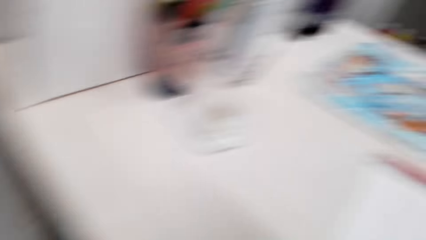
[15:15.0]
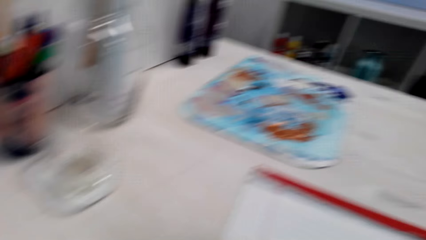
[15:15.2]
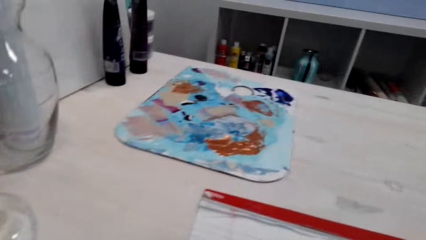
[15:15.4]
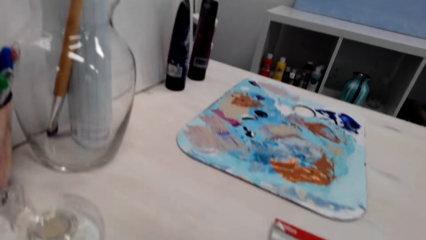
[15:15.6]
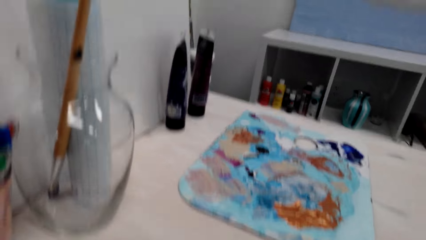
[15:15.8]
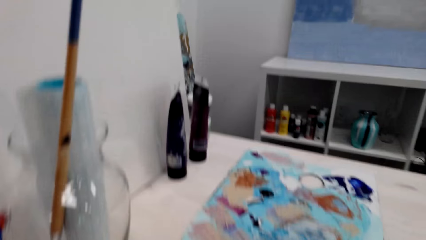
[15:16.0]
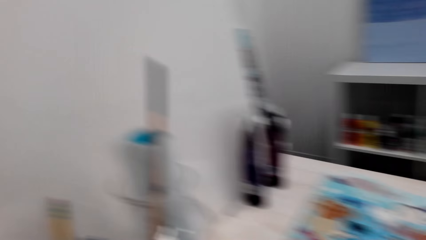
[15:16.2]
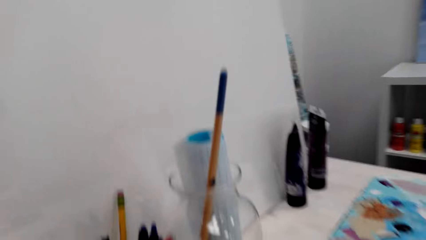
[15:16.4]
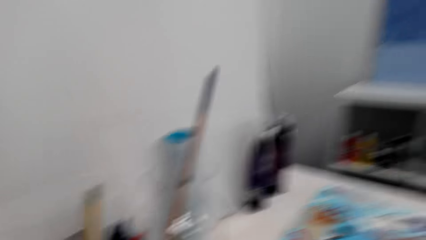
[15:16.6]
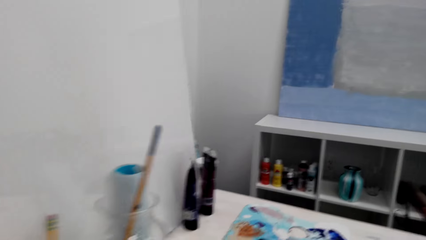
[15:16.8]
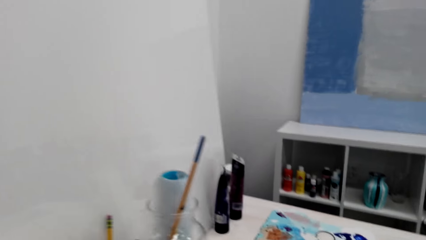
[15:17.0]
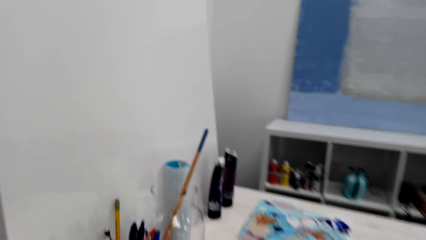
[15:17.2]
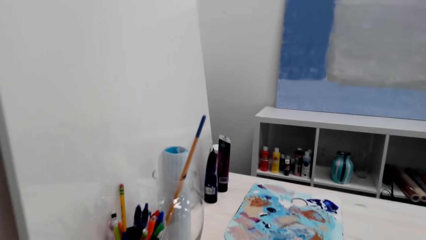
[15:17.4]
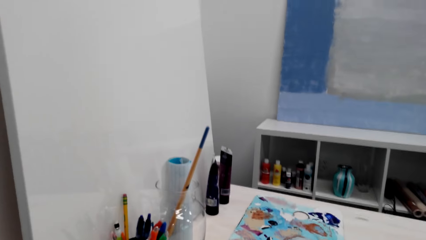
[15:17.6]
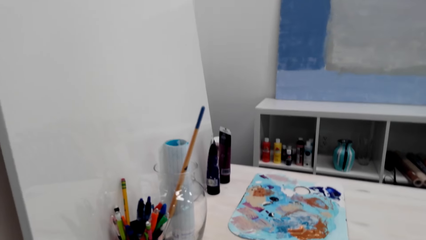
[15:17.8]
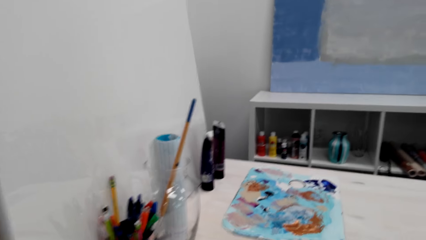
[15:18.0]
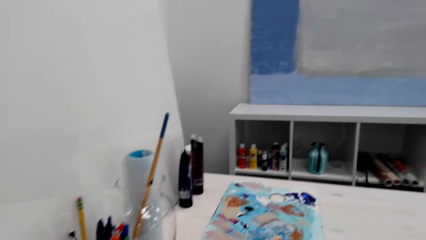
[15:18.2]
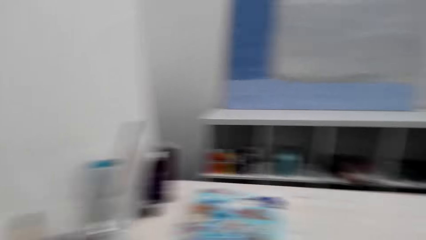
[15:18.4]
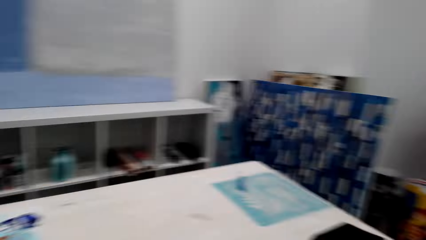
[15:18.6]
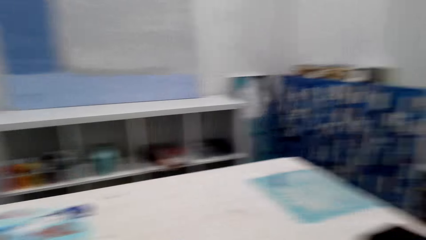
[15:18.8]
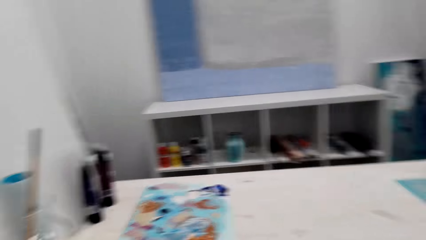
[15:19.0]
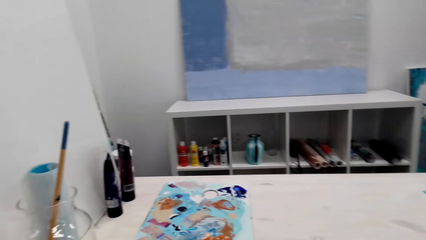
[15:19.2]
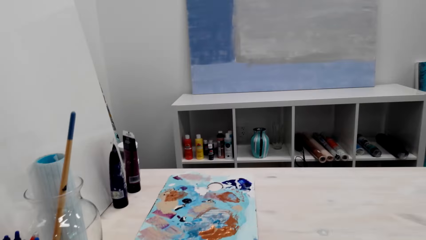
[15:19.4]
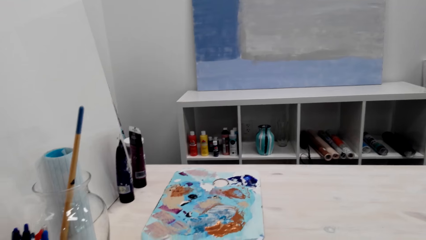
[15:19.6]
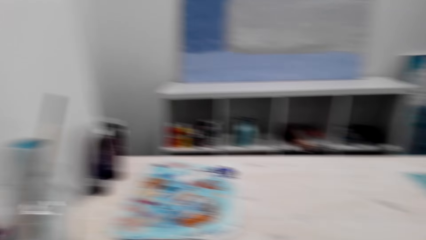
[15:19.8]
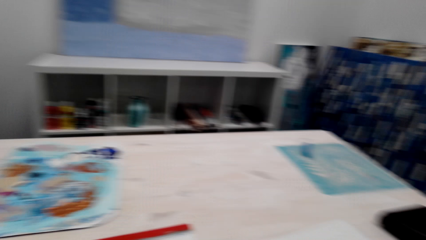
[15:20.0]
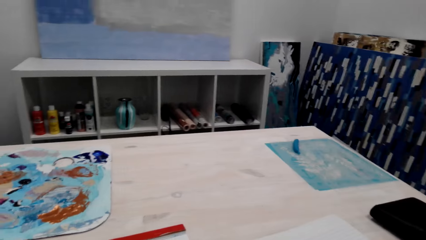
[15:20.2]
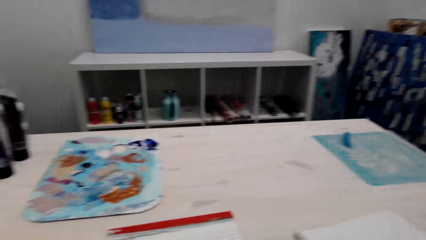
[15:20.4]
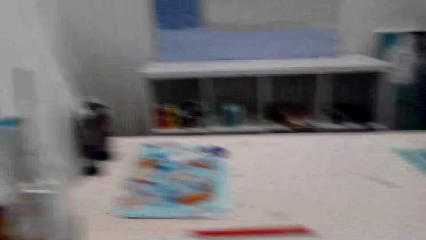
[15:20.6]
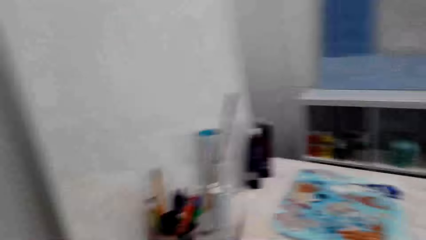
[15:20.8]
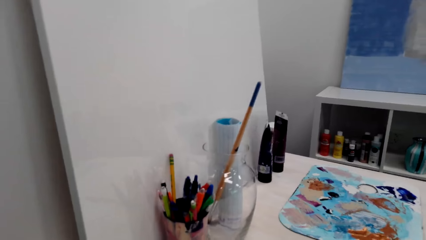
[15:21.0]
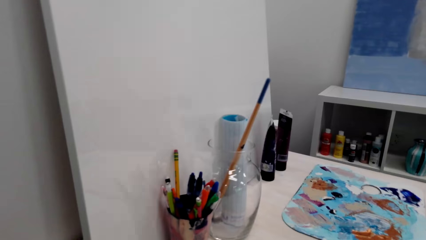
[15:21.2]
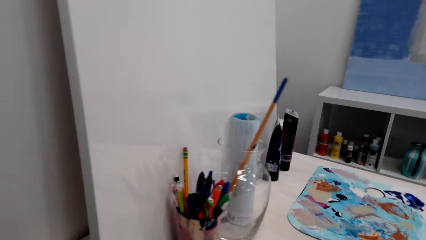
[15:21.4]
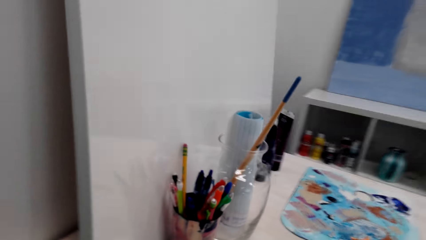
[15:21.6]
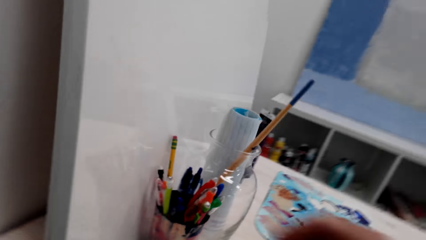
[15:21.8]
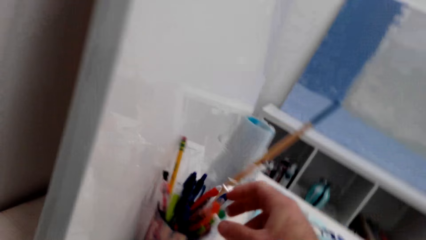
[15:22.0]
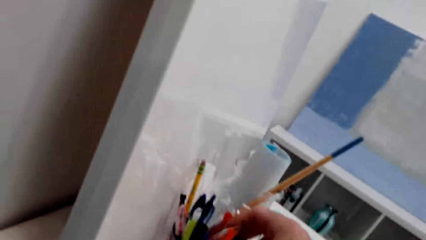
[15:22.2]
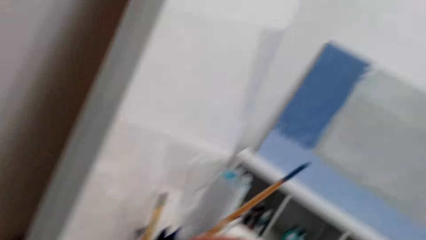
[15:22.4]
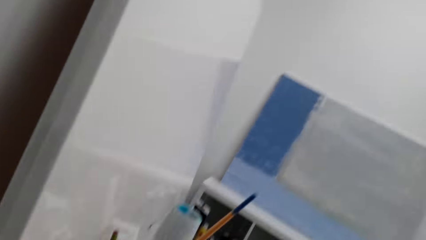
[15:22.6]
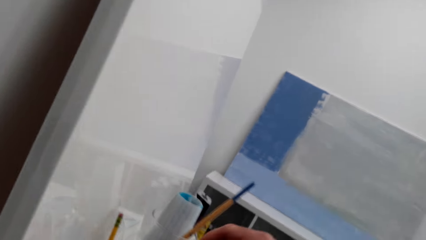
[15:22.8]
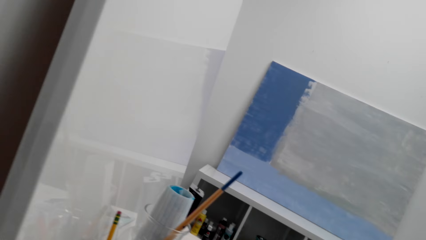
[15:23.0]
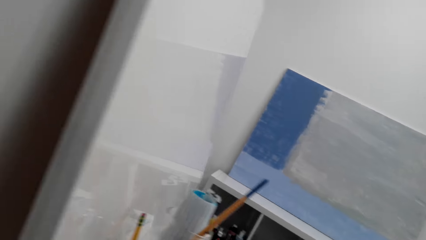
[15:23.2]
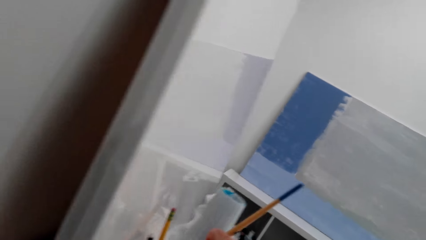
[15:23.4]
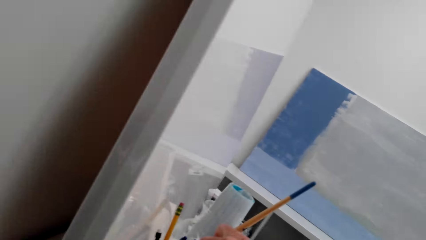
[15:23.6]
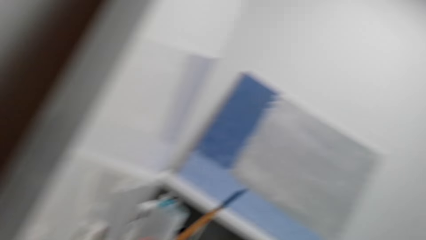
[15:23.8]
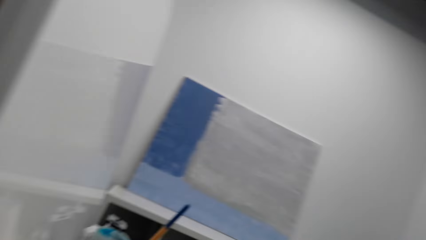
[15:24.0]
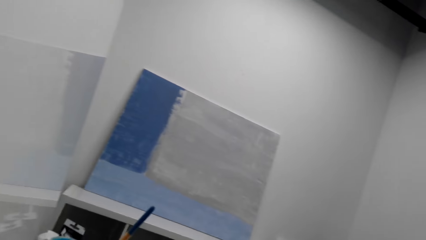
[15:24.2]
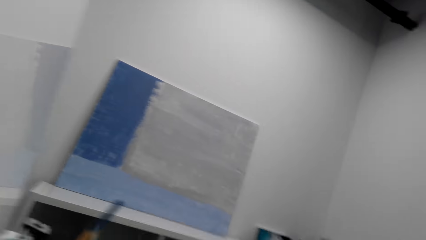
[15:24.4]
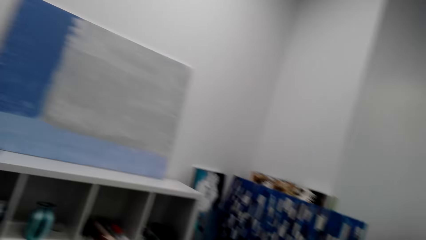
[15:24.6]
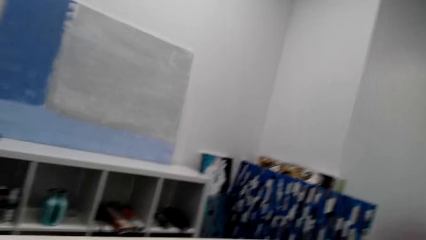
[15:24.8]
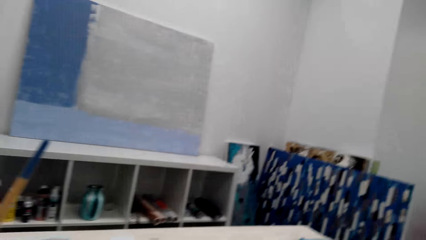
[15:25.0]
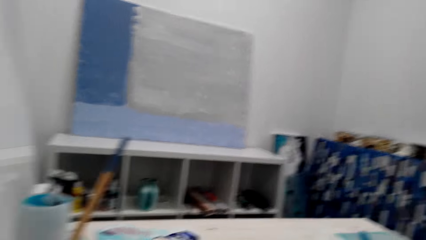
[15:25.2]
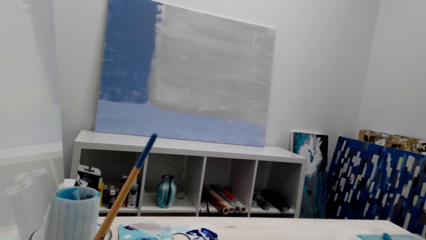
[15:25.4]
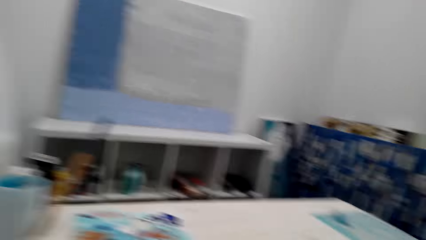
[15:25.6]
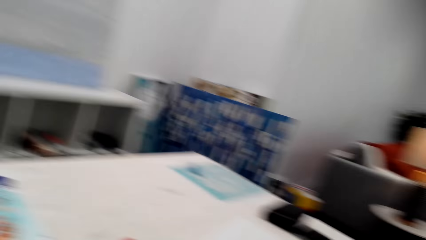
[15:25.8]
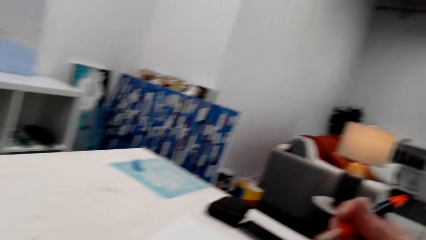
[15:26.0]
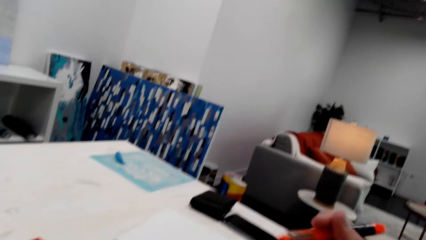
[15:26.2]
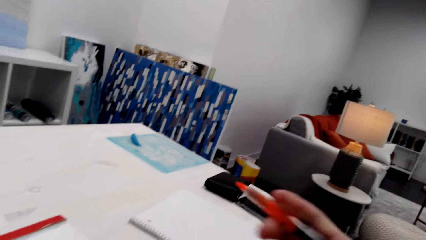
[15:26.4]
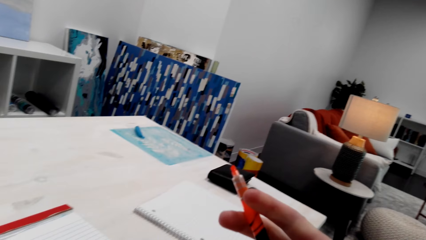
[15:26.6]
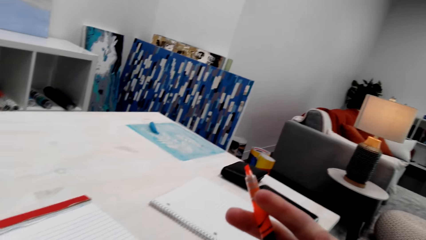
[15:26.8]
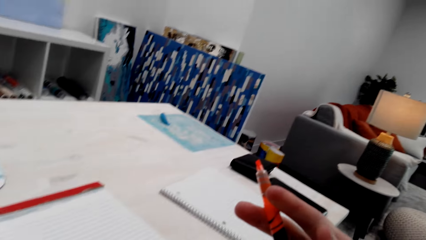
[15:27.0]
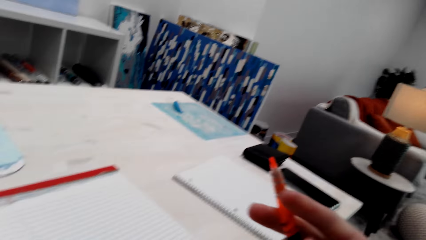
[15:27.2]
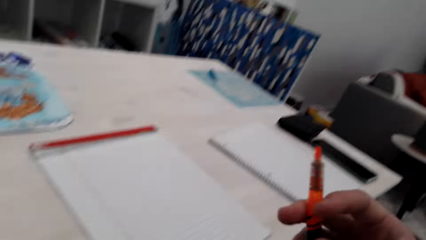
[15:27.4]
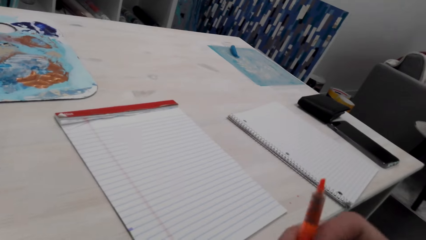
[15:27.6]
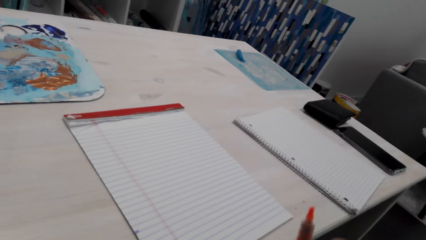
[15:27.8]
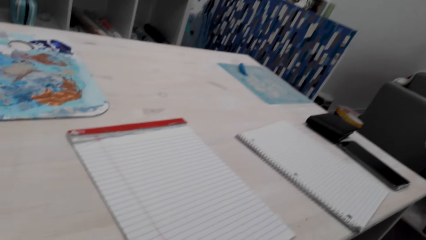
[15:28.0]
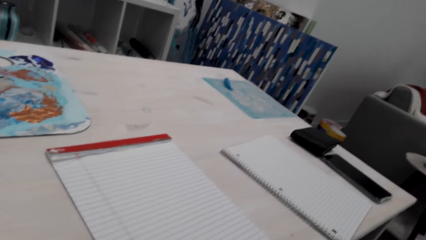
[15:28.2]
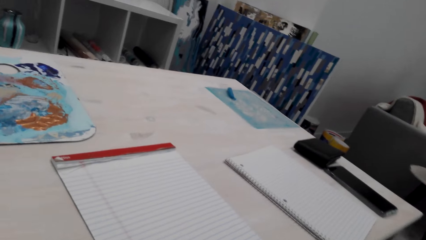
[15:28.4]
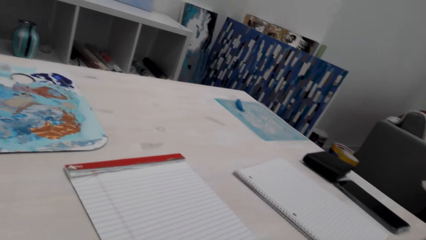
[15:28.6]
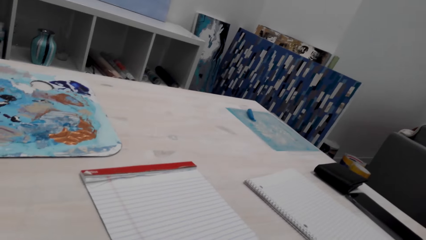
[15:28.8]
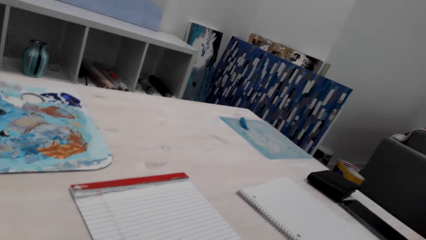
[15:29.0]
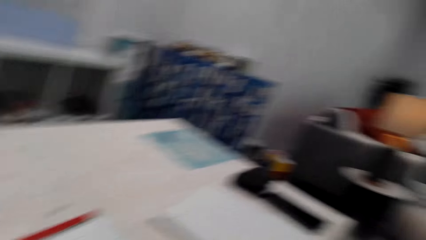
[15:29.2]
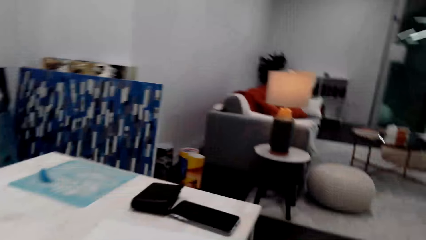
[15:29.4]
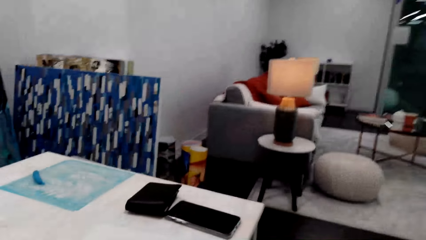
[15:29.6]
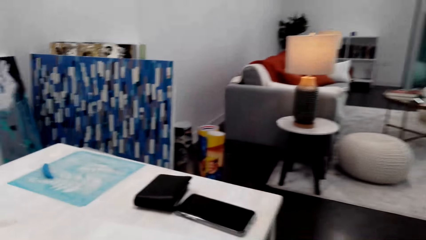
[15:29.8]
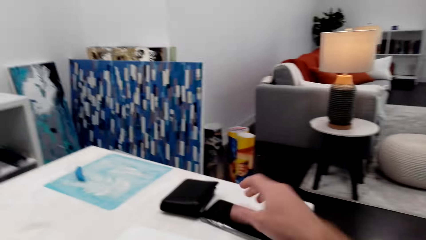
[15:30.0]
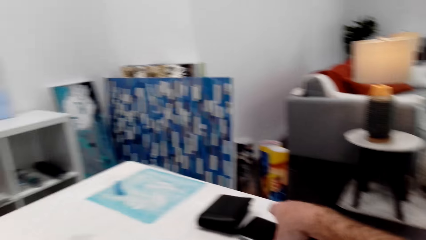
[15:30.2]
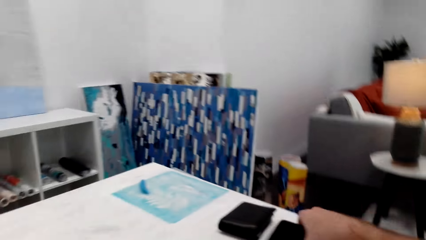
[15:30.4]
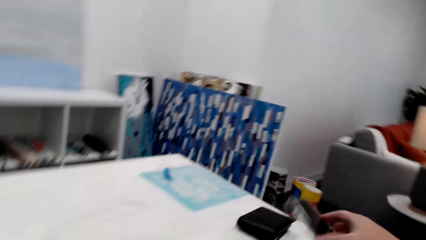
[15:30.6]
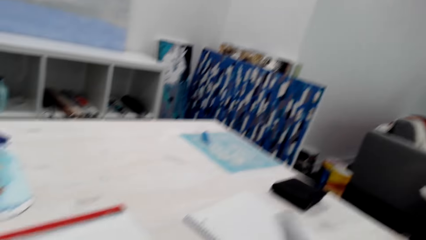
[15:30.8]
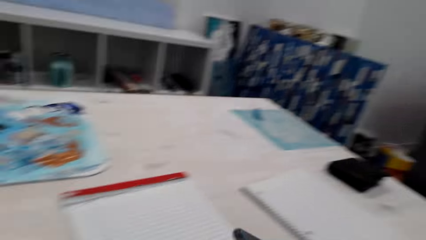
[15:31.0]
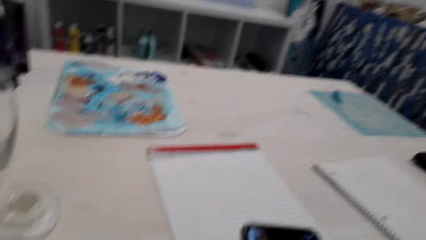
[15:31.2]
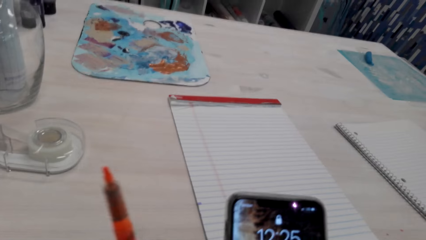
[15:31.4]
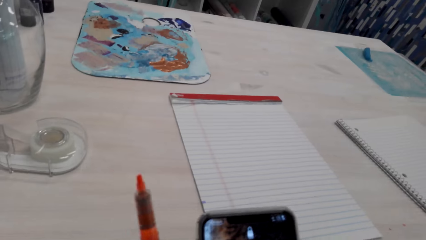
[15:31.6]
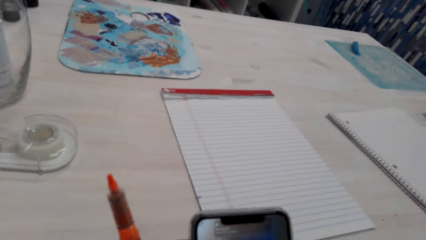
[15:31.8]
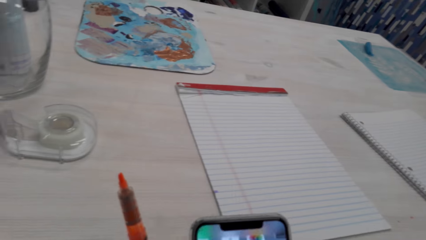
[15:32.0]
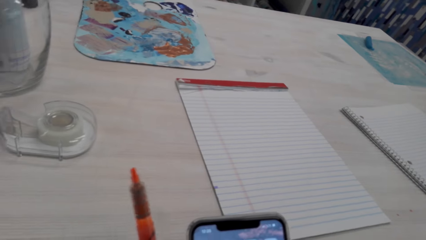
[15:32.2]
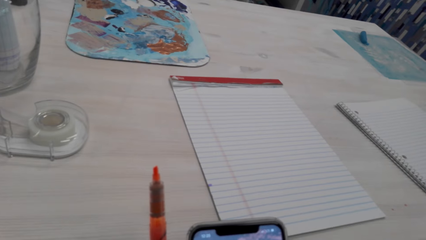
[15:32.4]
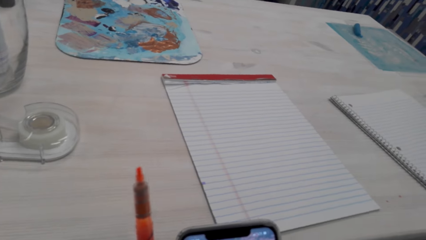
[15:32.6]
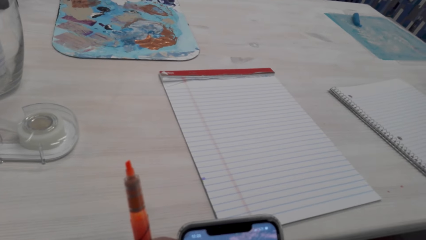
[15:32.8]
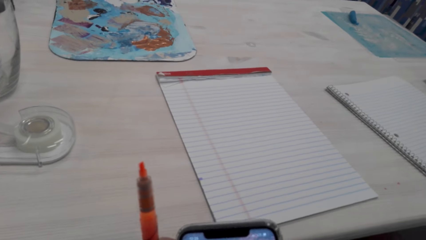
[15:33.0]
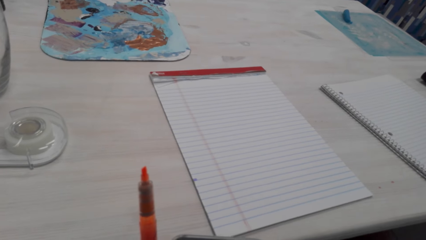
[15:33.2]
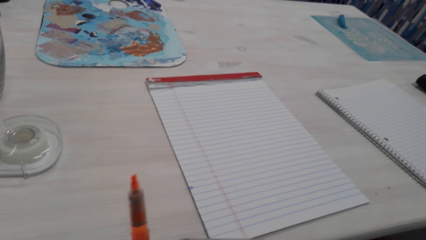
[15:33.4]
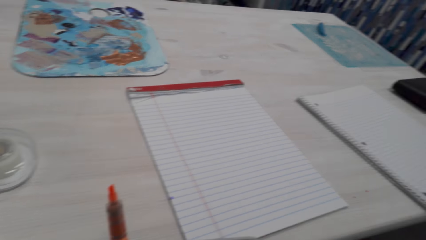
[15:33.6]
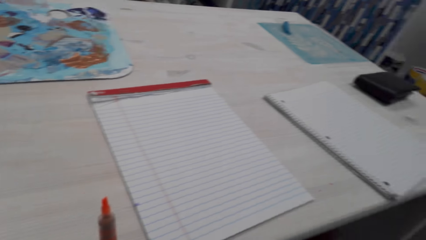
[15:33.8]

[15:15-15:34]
The camera wearer picks up a pen from the container. They remove the pen cap. They pick up the phone. They press the phone.
